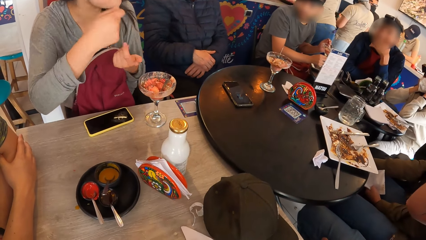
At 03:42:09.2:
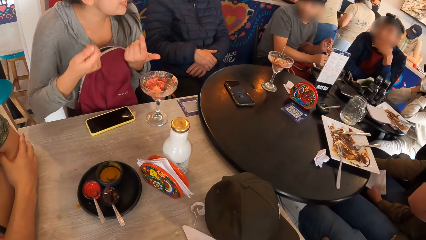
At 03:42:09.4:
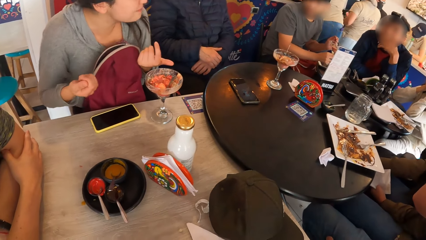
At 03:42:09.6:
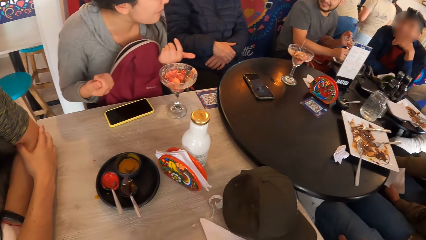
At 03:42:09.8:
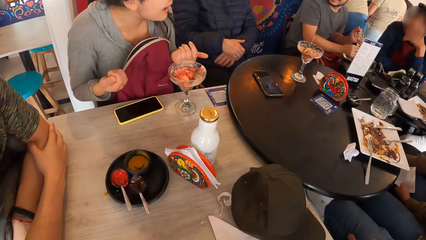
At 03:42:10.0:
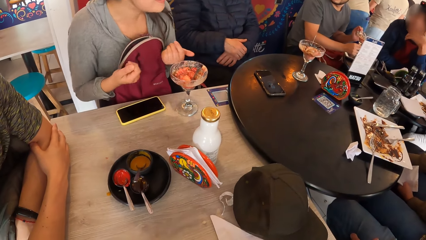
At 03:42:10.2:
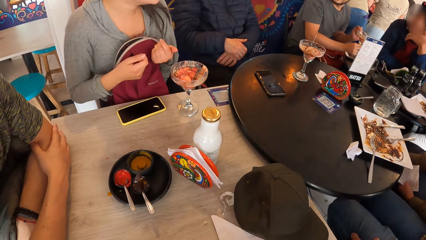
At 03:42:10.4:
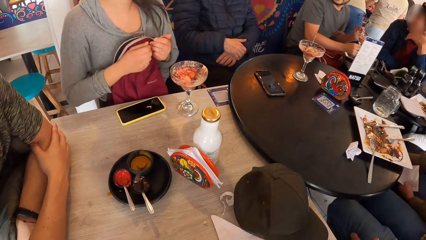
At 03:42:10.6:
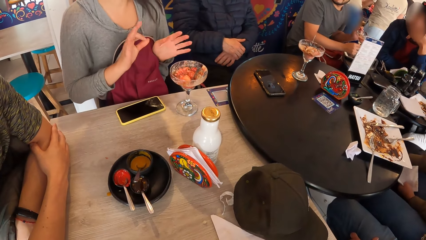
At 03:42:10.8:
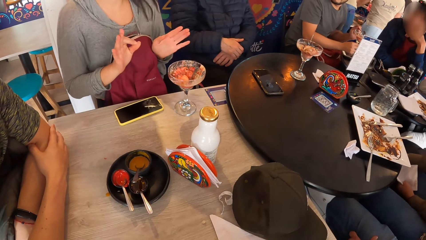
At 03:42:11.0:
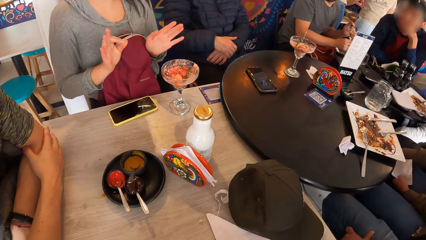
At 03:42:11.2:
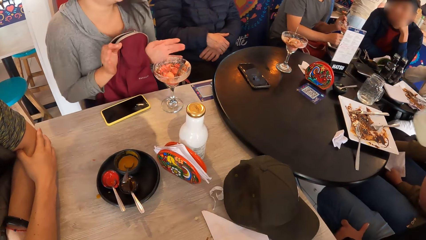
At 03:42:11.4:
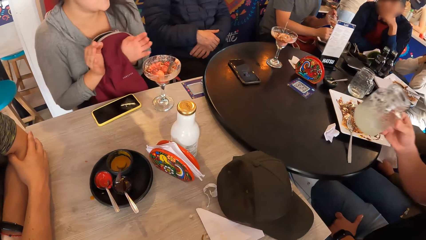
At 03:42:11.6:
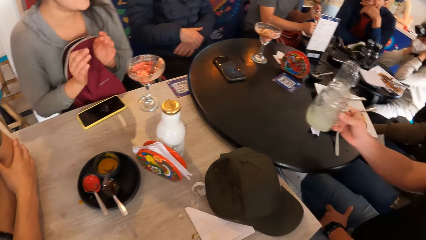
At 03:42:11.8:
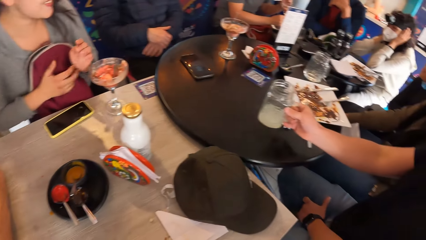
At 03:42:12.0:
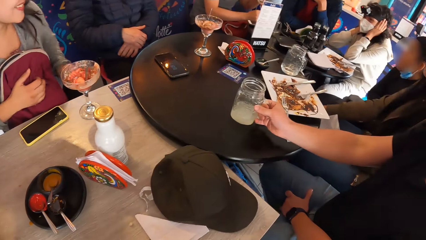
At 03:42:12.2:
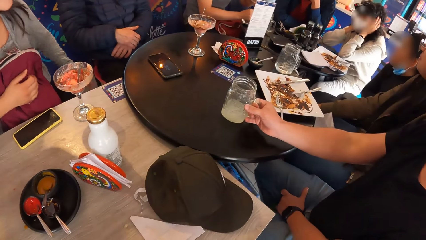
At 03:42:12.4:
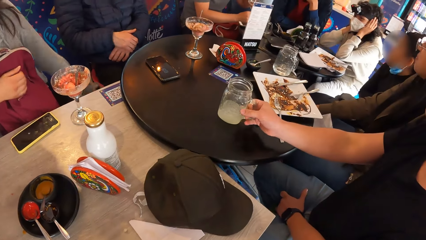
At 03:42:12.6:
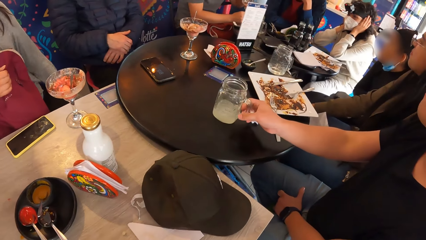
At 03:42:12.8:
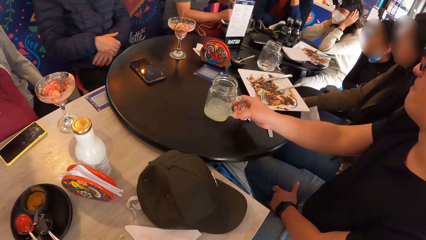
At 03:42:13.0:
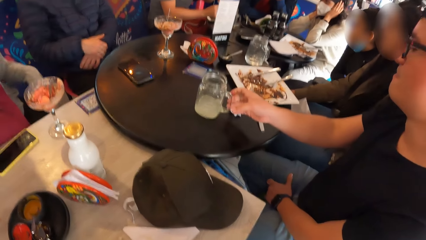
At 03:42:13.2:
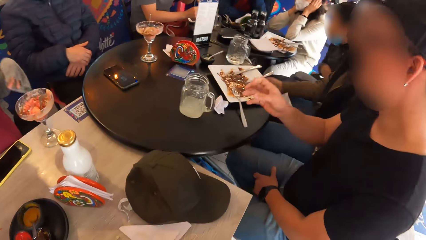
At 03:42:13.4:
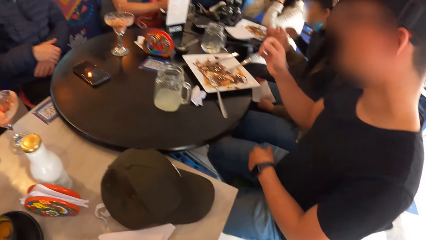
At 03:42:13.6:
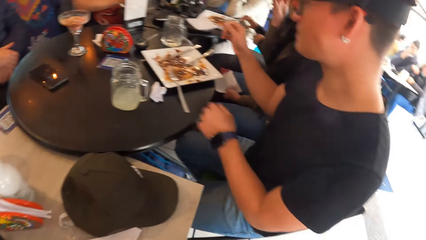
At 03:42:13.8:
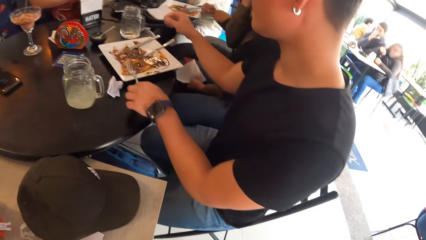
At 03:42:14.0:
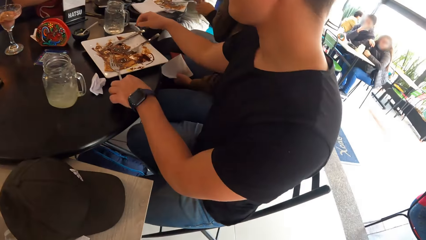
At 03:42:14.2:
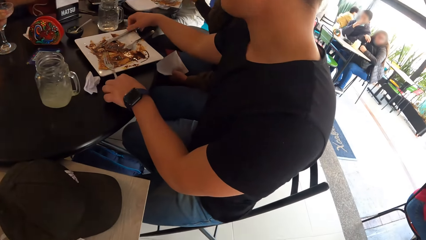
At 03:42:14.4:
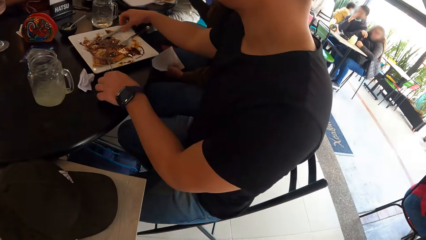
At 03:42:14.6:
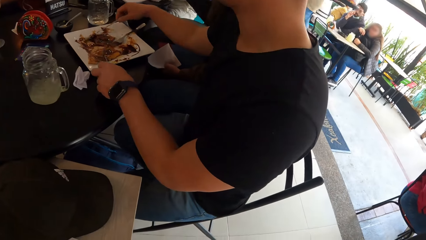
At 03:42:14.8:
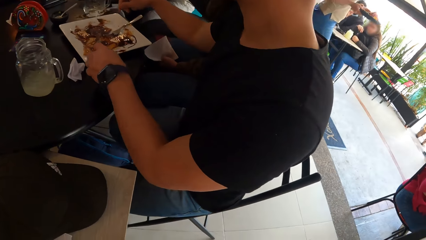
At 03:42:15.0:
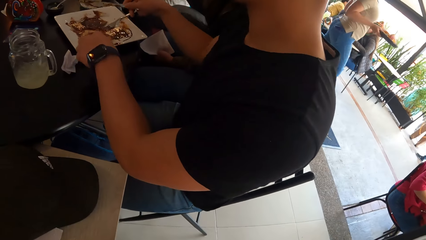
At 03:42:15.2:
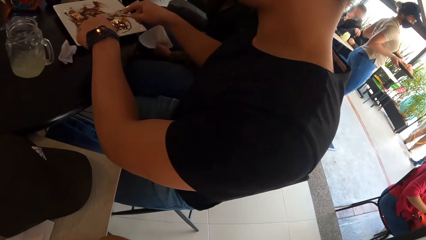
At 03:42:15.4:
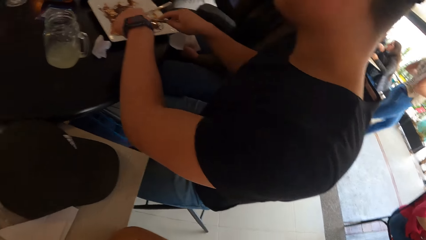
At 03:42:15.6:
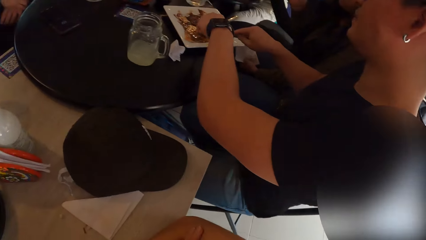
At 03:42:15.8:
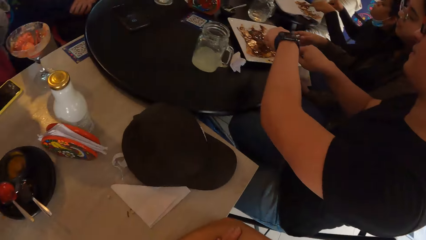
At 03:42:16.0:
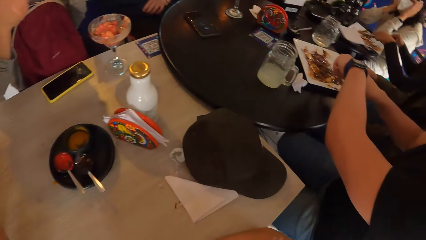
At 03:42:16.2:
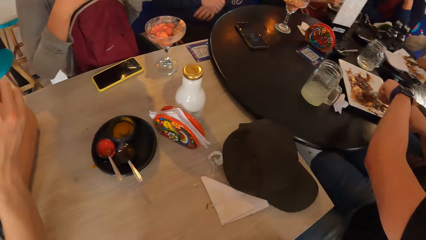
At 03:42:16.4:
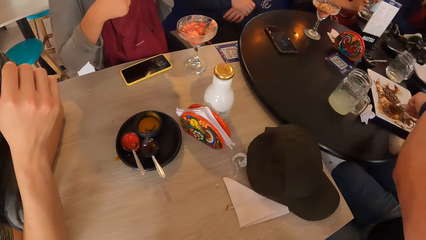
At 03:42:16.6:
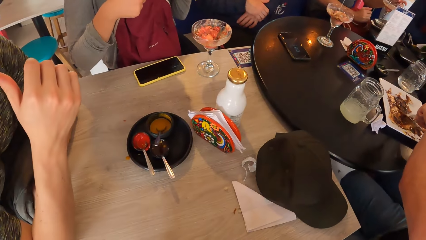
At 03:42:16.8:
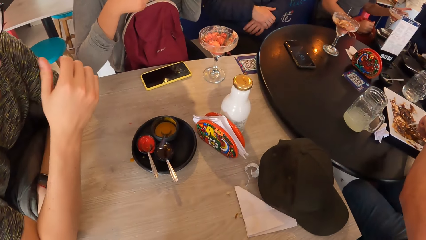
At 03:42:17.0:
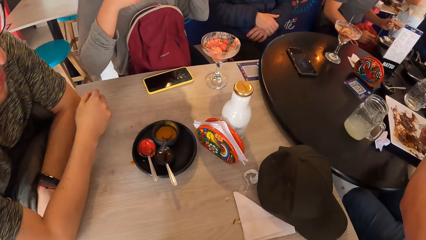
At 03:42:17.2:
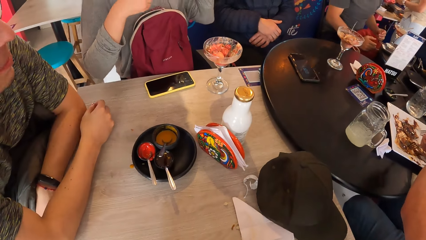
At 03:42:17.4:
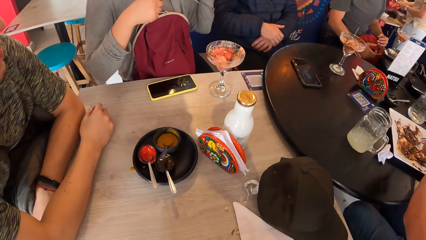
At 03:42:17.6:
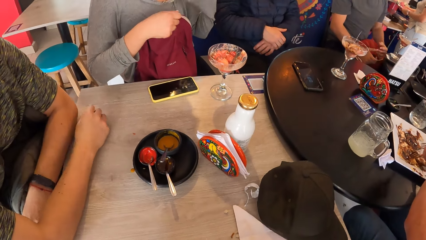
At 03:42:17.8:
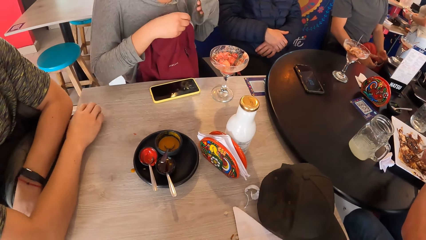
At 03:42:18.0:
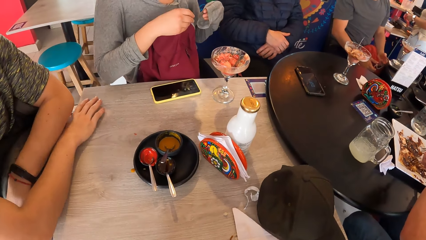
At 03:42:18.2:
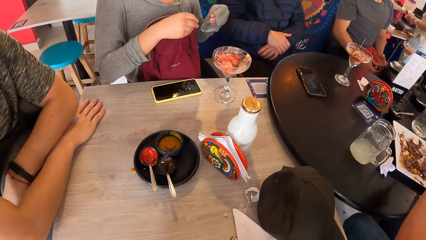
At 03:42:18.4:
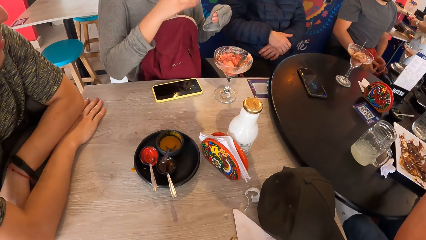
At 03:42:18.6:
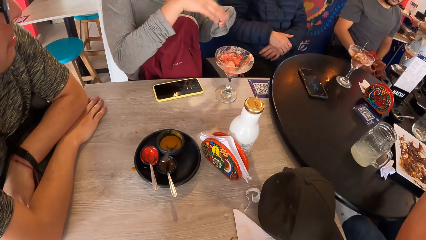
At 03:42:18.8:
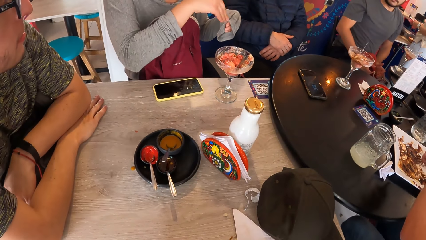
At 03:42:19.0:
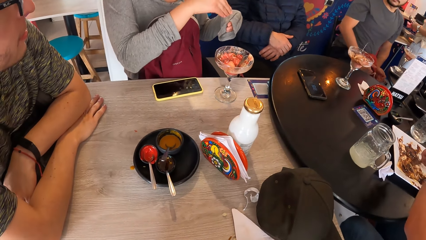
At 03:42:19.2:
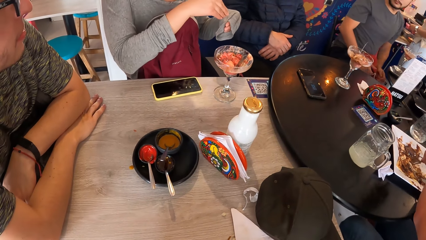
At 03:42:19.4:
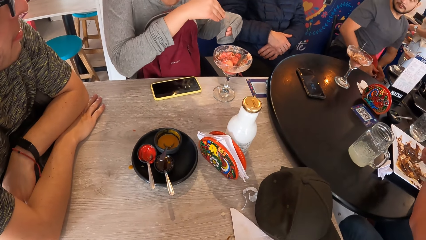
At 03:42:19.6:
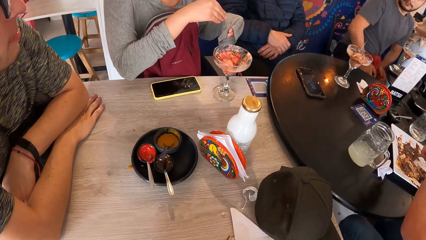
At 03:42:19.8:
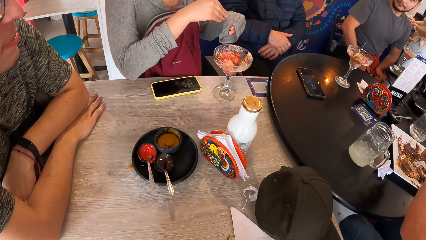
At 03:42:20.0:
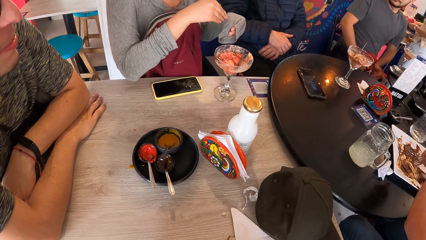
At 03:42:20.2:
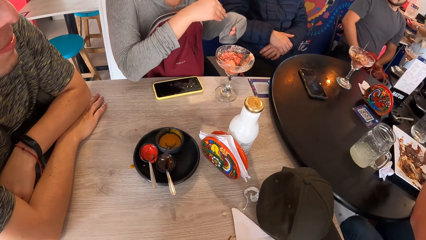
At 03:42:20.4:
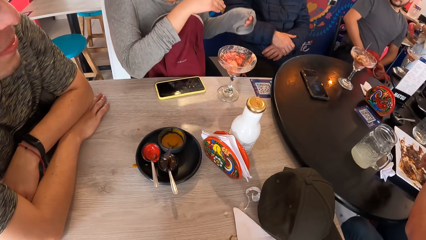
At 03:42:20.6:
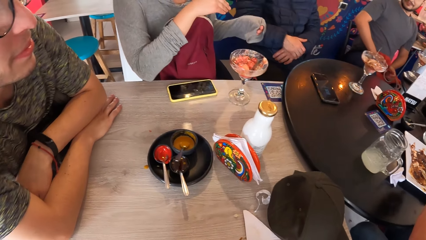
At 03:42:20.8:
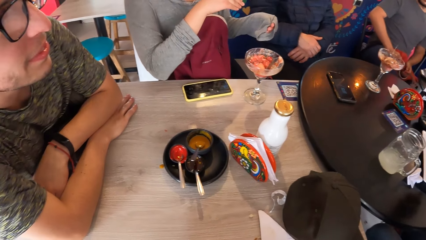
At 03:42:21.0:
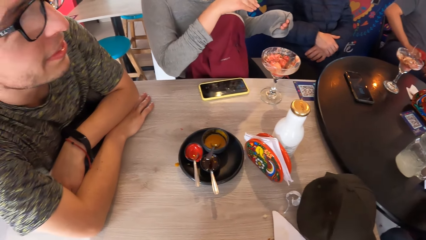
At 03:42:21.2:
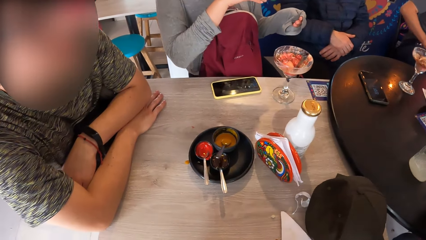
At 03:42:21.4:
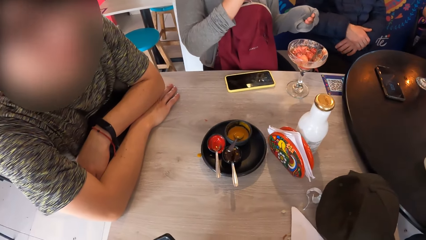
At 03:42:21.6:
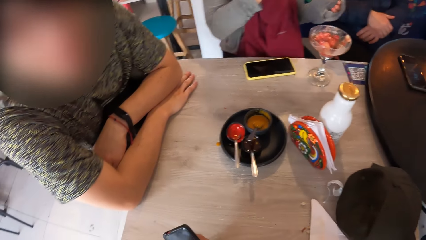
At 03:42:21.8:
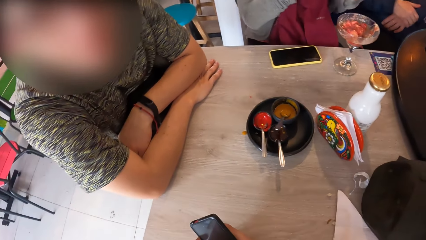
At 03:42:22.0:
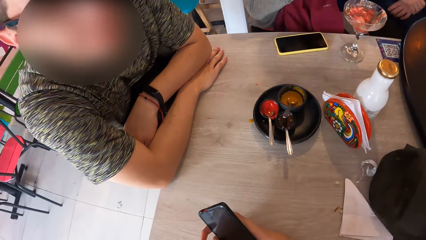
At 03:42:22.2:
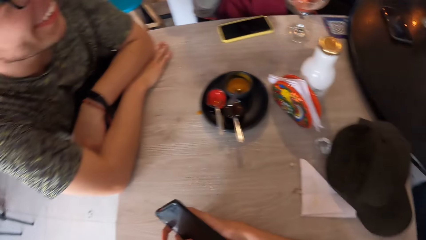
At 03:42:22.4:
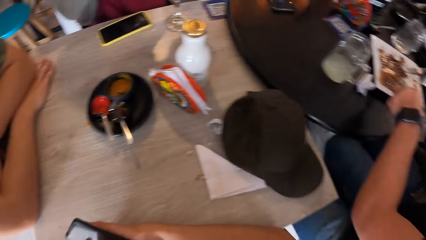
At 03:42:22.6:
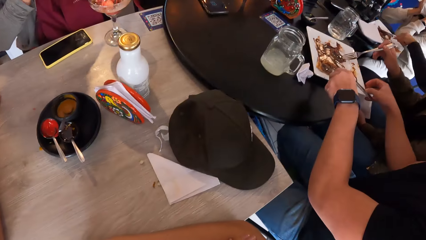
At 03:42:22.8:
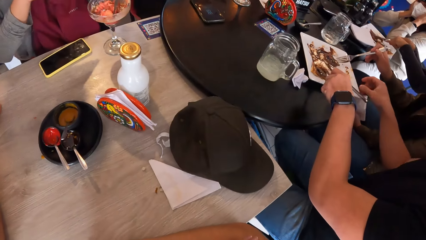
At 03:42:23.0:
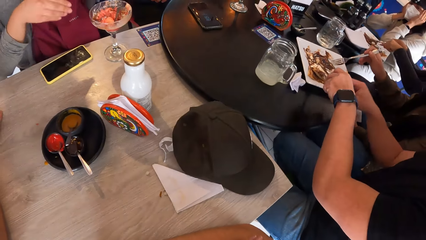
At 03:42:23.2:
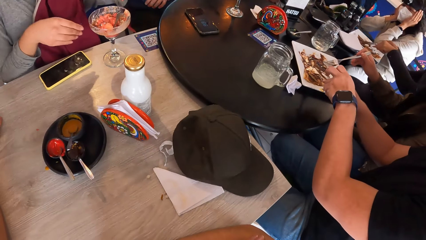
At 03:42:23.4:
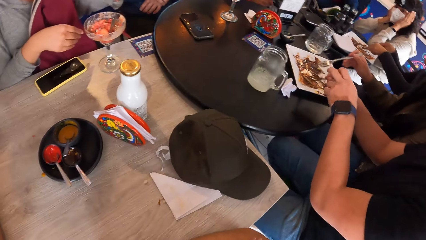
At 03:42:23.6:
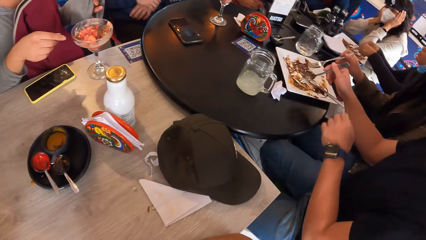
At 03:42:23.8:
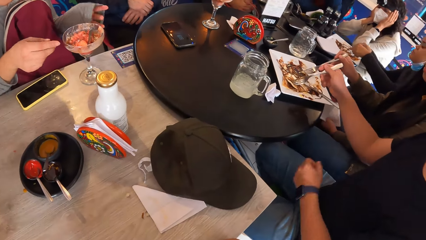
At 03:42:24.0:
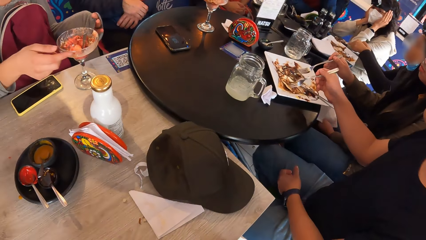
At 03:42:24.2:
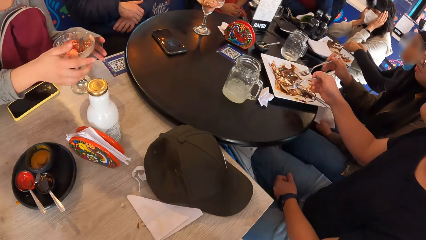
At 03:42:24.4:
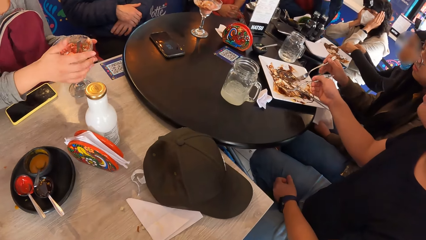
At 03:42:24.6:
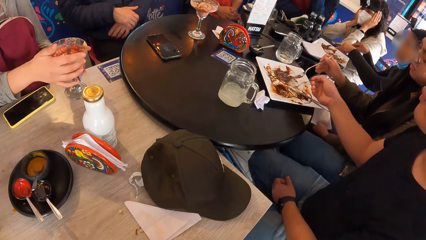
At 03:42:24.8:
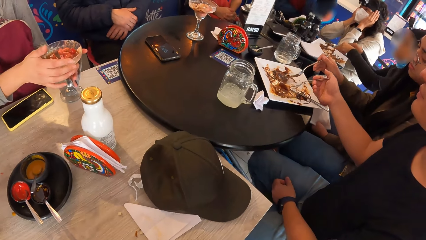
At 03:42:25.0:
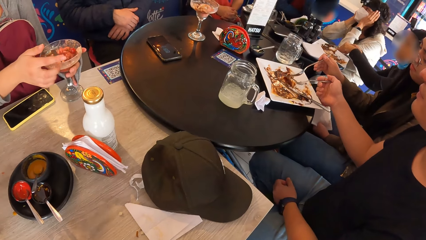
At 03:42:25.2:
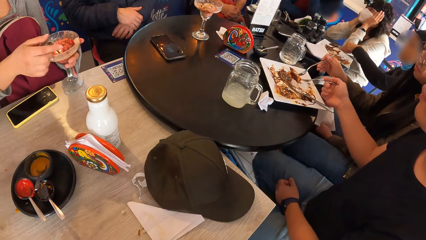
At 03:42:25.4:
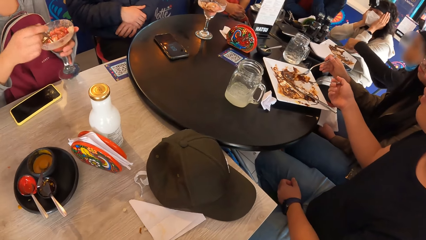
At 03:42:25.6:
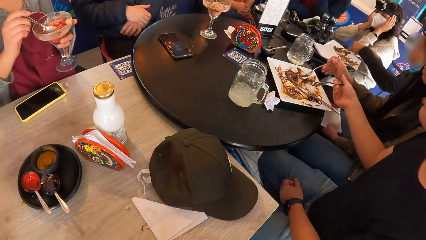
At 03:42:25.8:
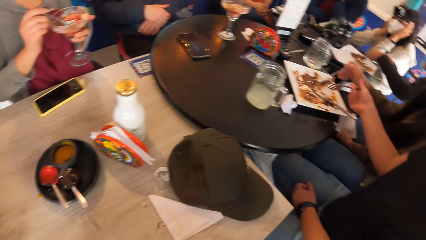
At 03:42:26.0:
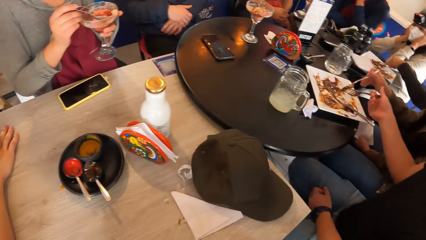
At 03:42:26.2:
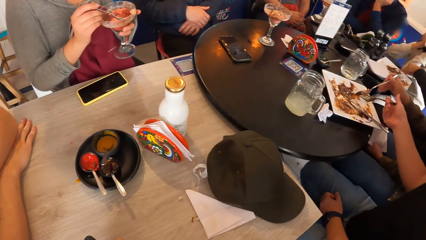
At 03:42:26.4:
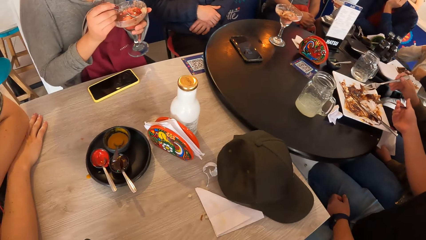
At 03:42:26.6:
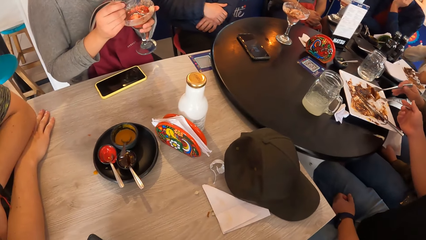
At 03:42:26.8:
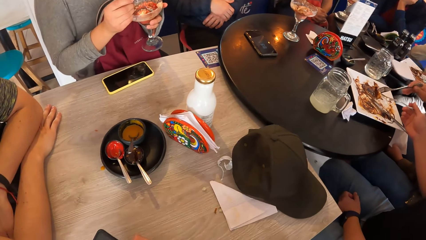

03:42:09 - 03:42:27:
The man drops the cup on the table with his right hand. The man picks up the cutlery from the table with both hands. A person eats. The woman picks up the cup from the table with both hands.
